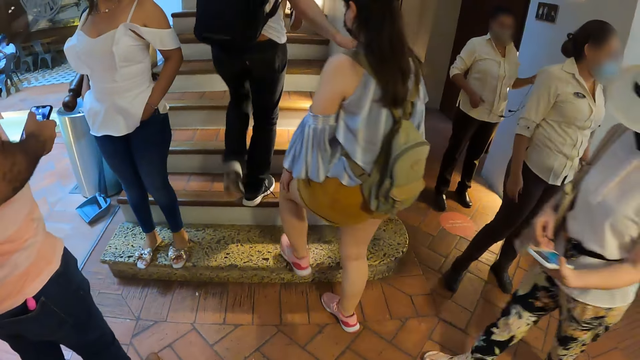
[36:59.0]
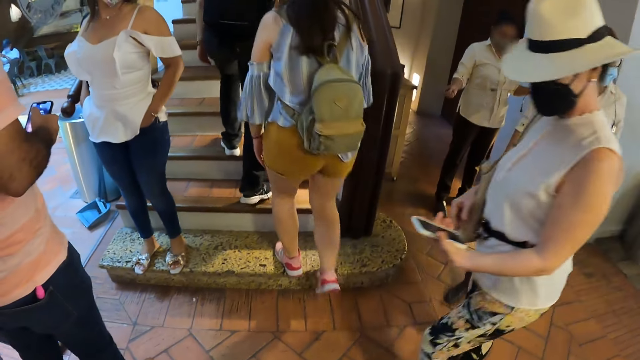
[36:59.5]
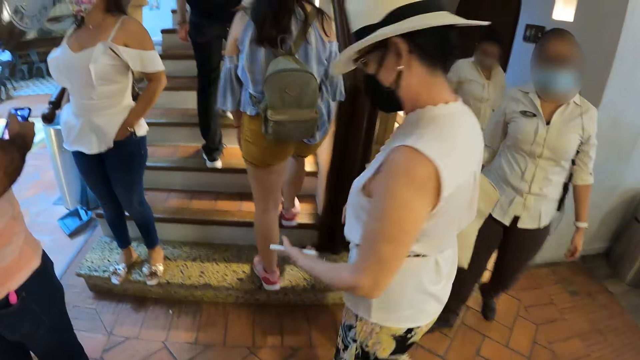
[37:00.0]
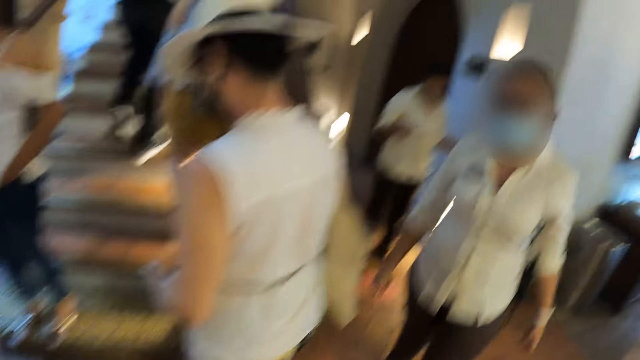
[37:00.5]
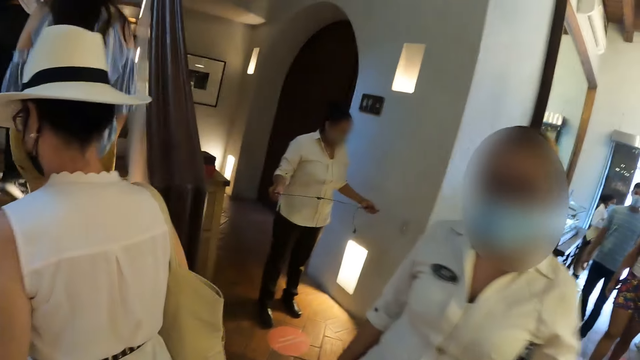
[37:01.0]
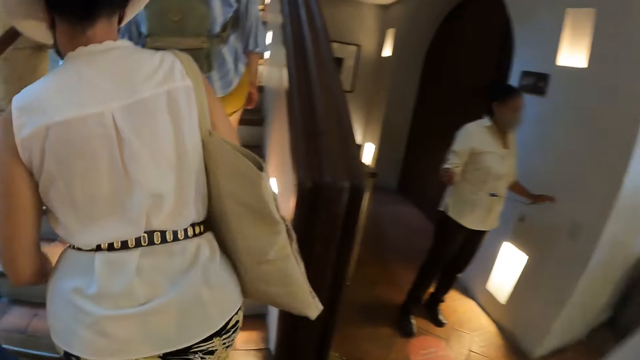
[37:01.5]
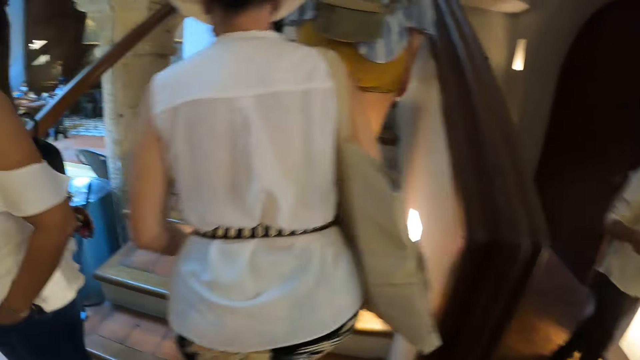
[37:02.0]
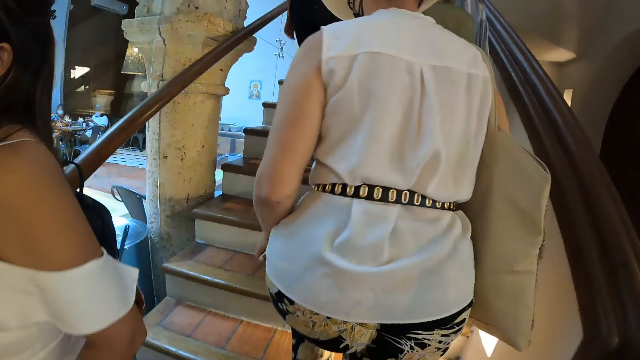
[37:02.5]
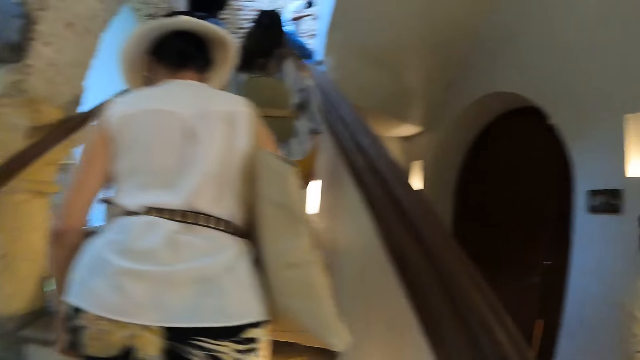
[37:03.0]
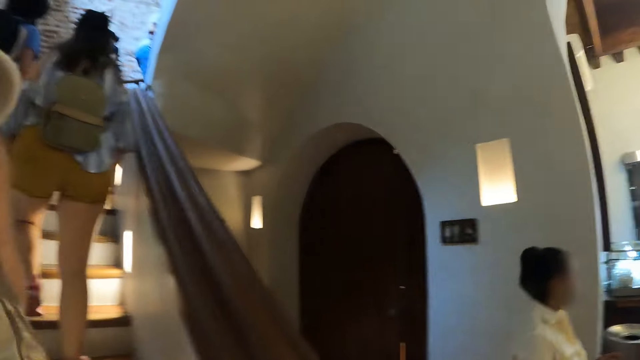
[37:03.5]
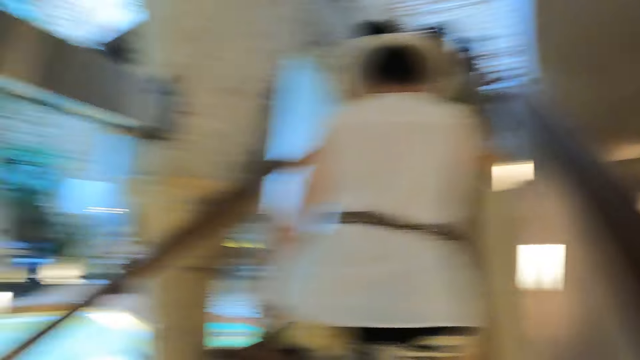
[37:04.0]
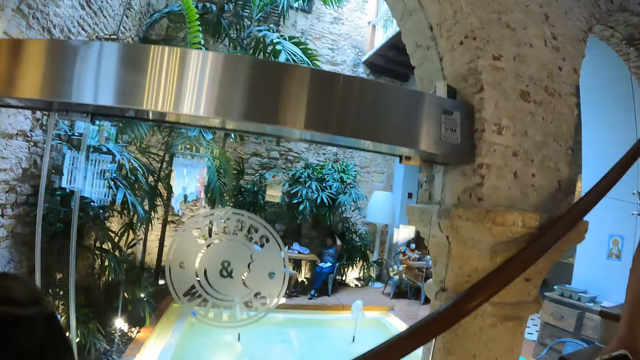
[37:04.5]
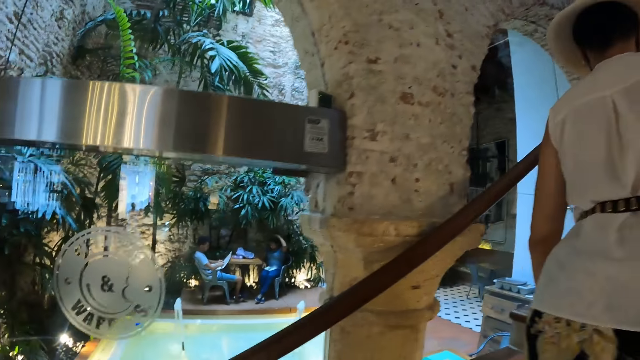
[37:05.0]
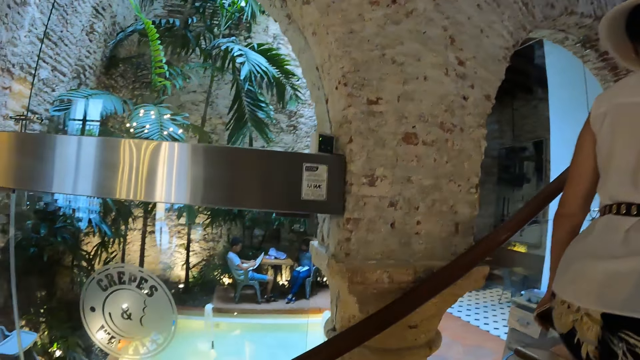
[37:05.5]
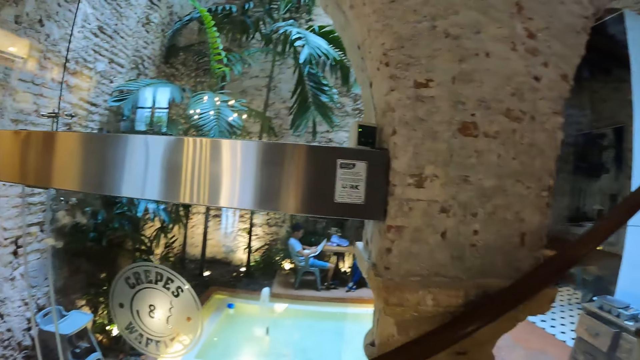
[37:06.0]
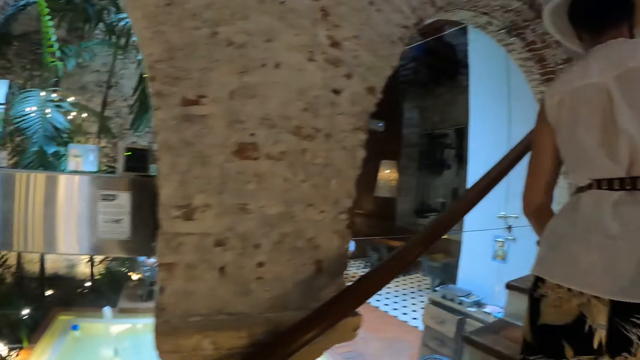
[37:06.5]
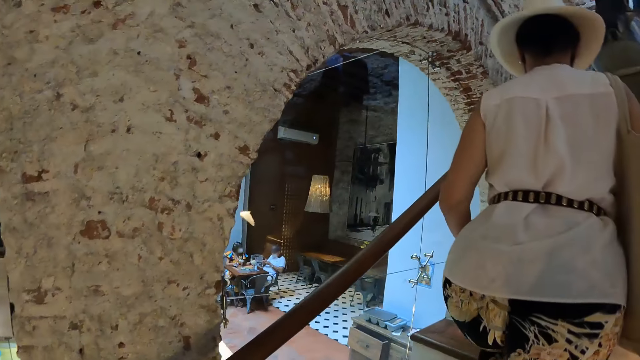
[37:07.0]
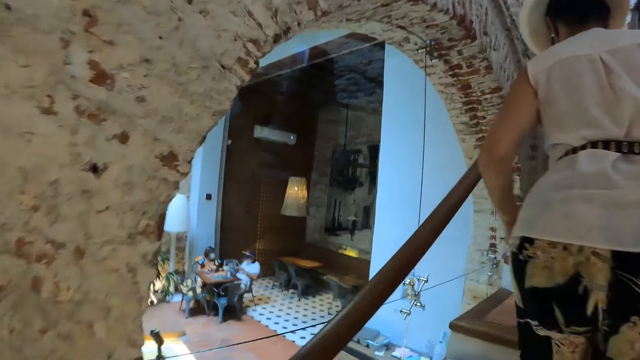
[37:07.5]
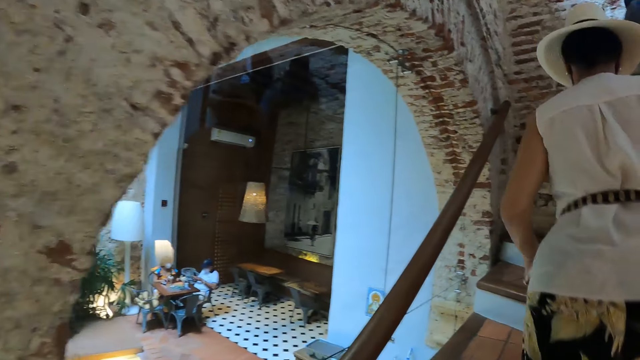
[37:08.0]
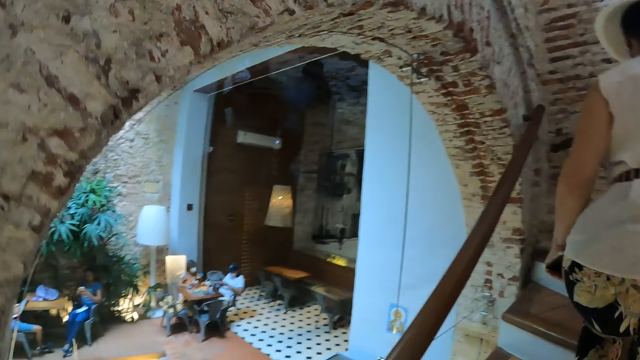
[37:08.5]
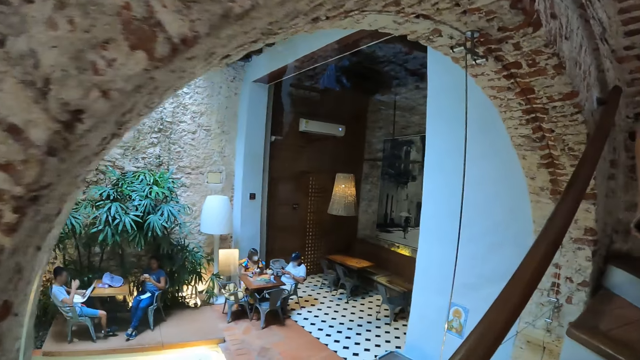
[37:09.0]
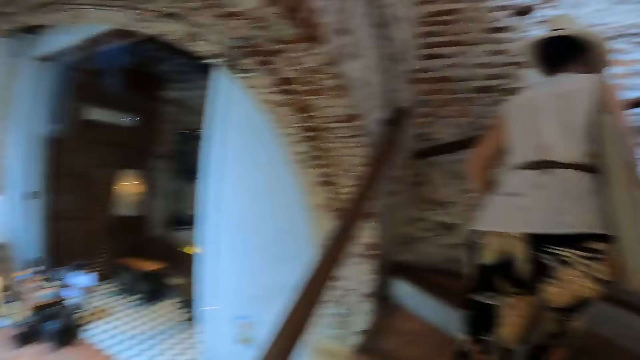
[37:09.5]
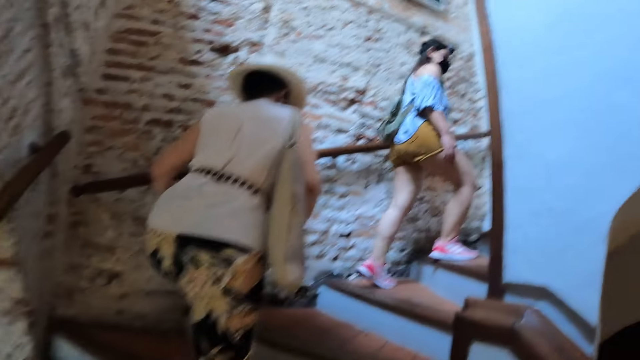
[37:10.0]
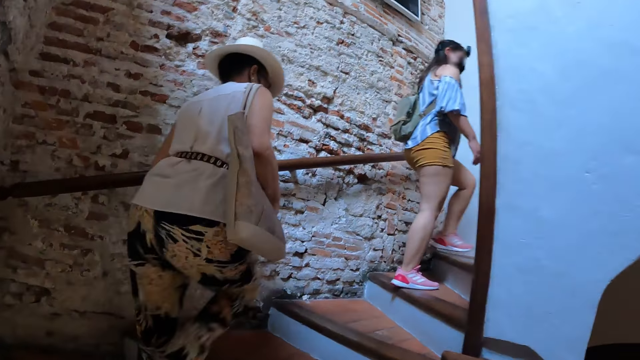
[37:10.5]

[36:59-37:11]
The camera wearer walks upstairs. They look around.

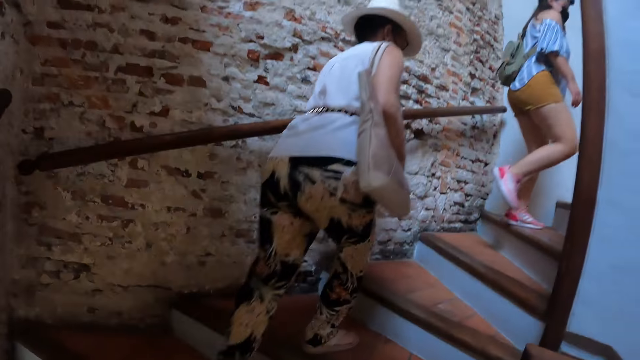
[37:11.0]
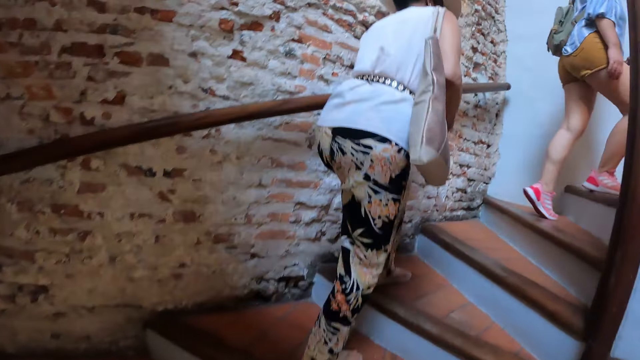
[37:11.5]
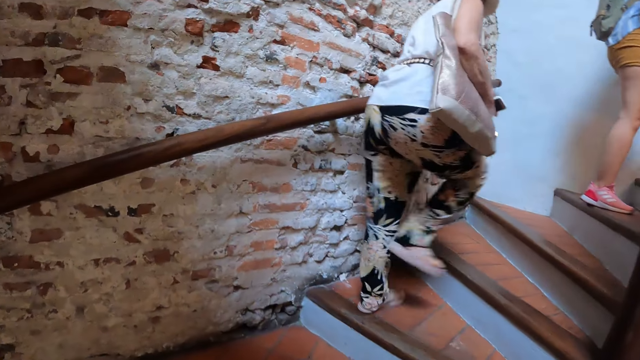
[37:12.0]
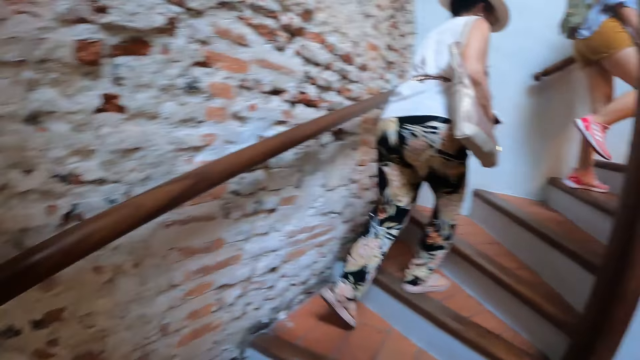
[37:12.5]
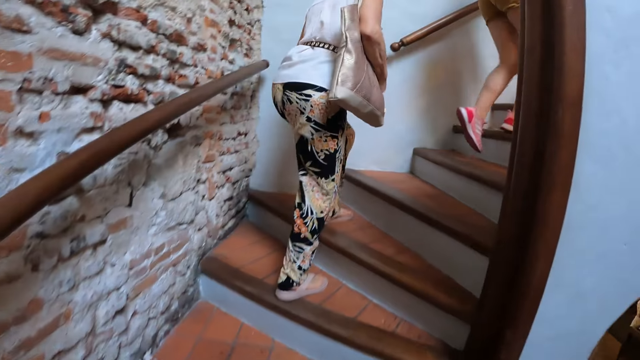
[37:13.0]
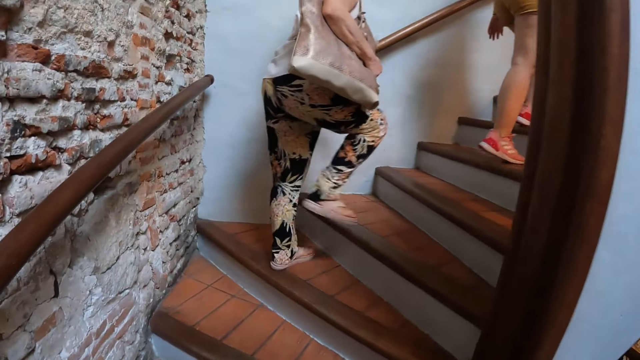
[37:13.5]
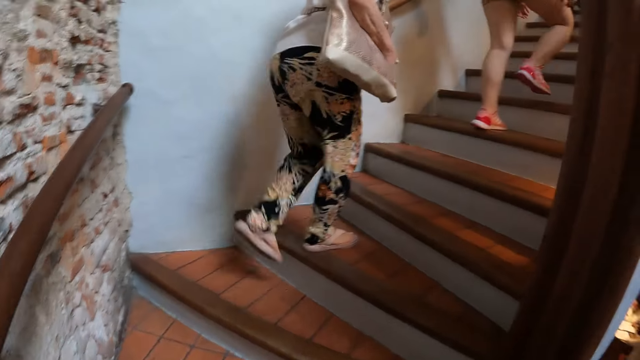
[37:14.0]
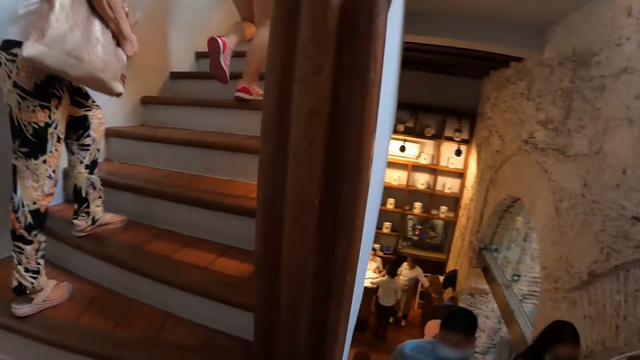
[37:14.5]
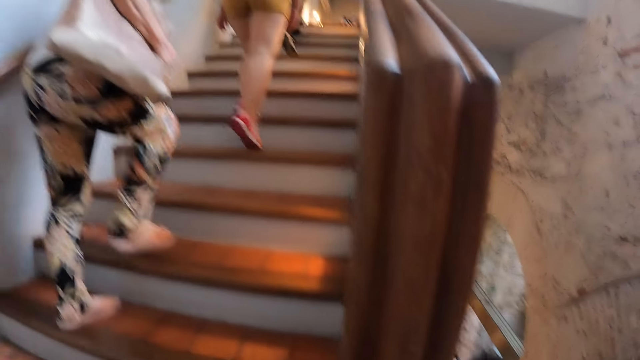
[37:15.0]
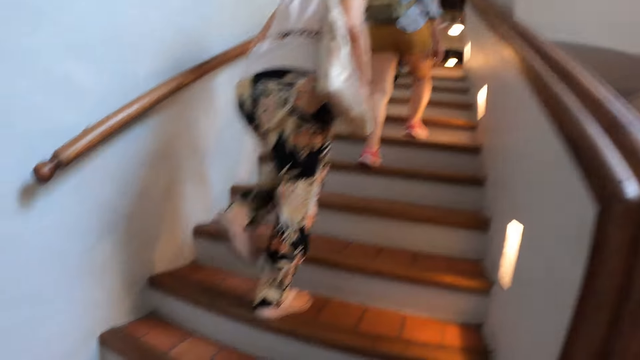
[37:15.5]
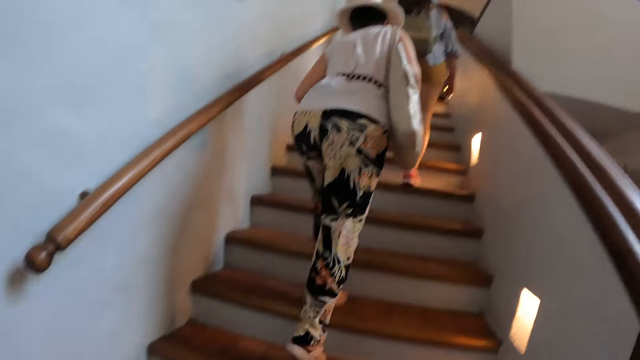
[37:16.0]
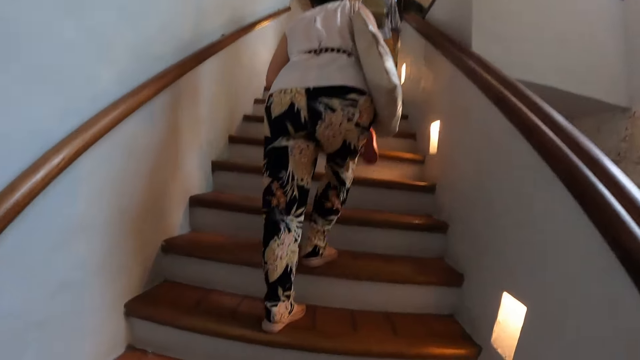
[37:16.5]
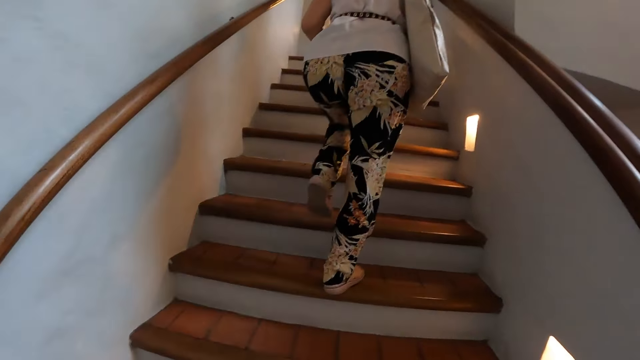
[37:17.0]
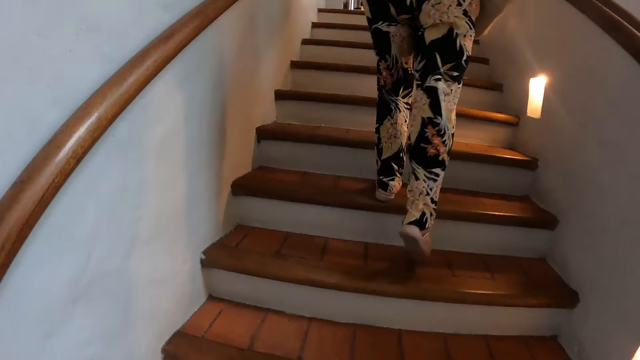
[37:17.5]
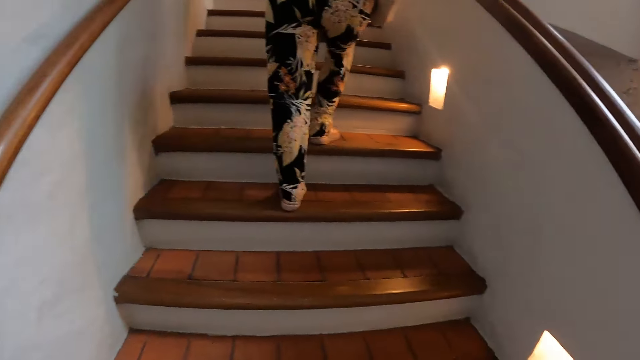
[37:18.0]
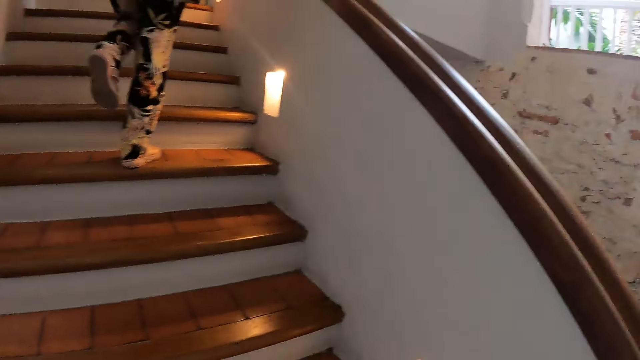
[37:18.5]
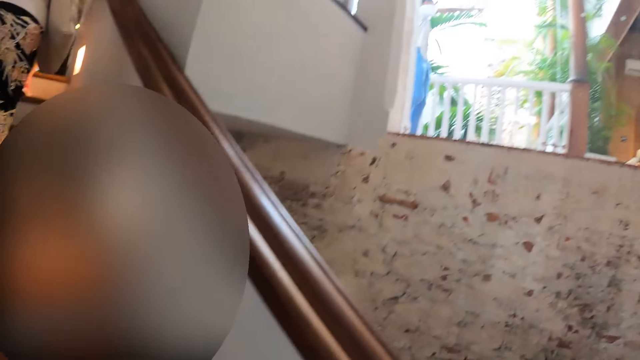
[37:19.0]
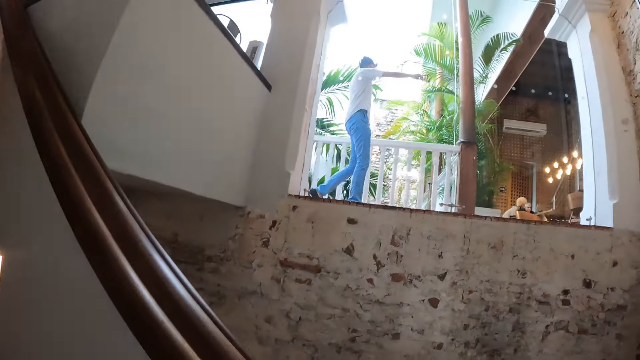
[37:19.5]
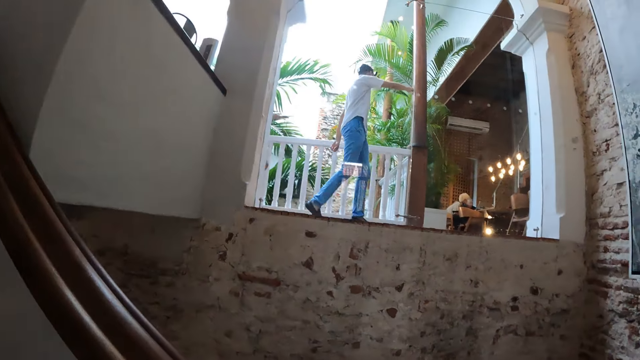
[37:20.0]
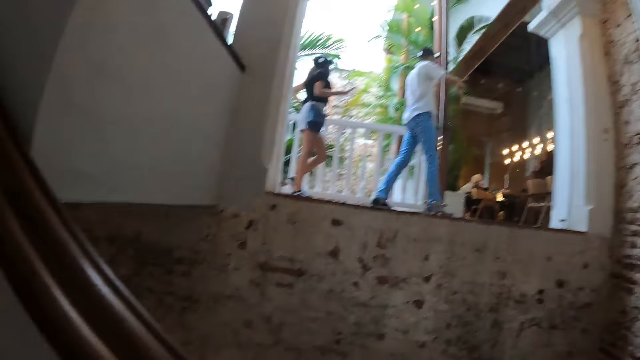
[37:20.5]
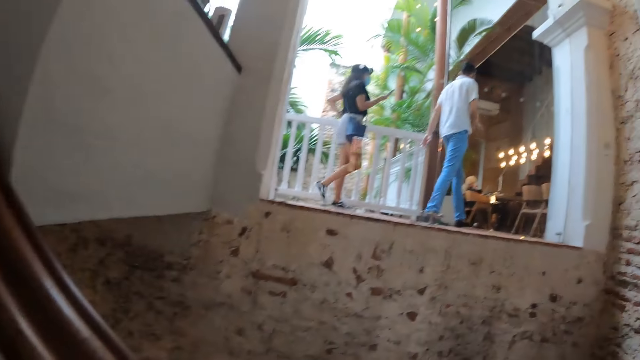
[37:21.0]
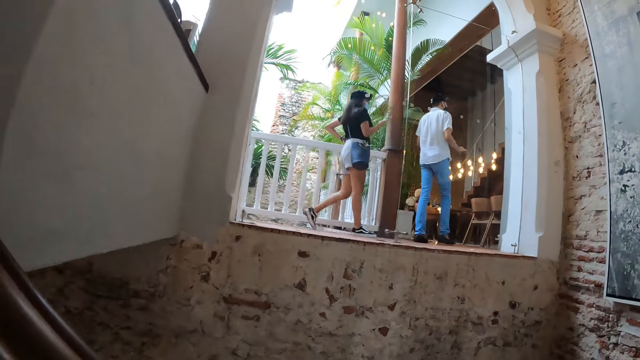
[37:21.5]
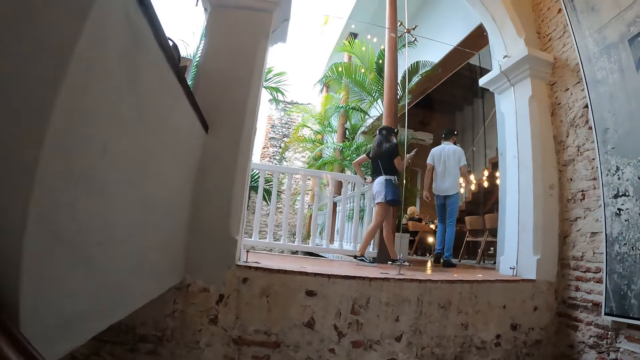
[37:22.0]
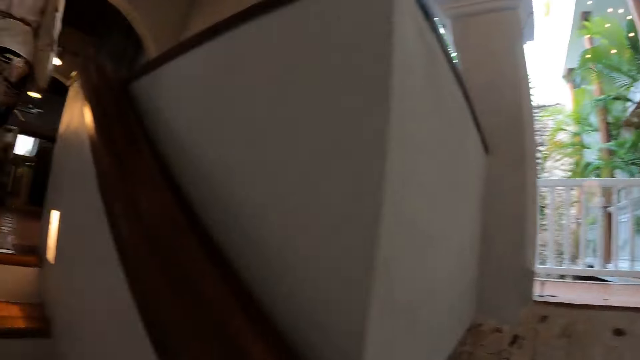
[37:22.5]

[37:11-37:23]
The camera wearer looks around the restaurant.
